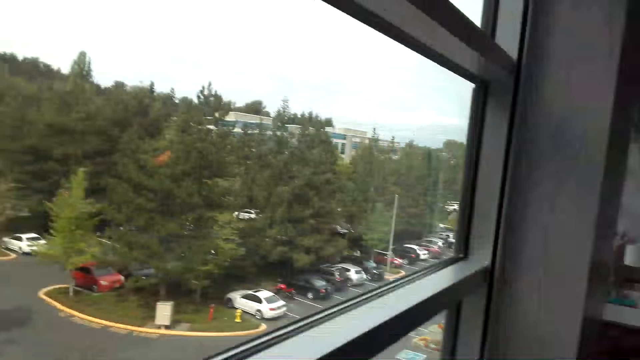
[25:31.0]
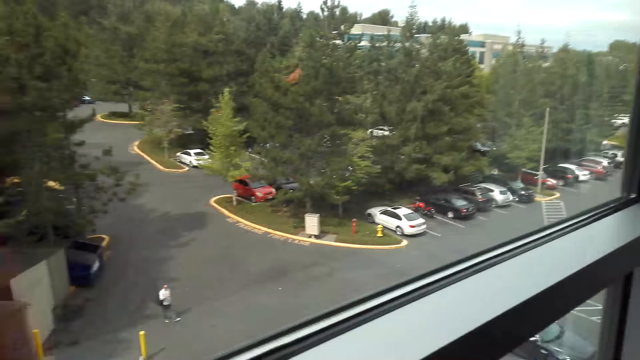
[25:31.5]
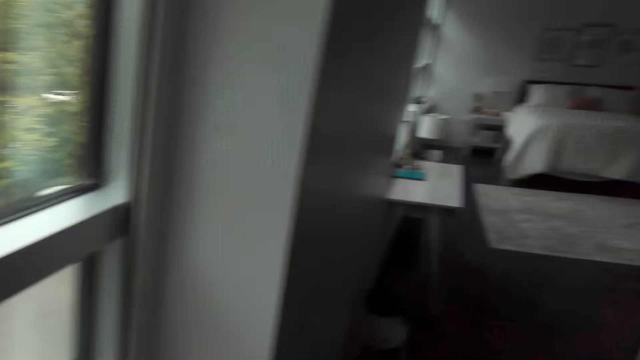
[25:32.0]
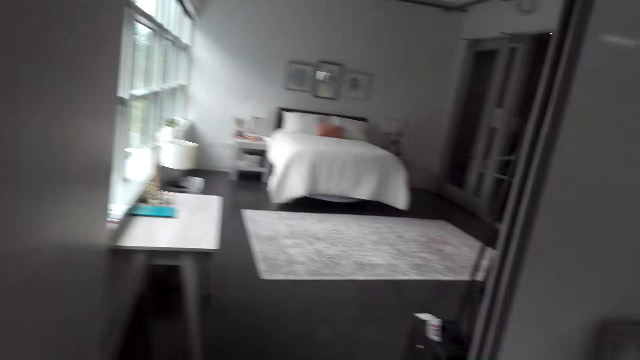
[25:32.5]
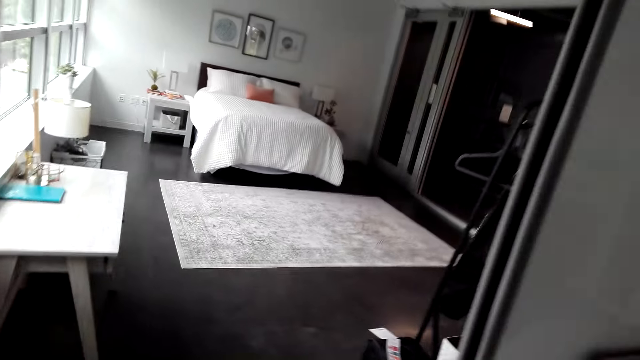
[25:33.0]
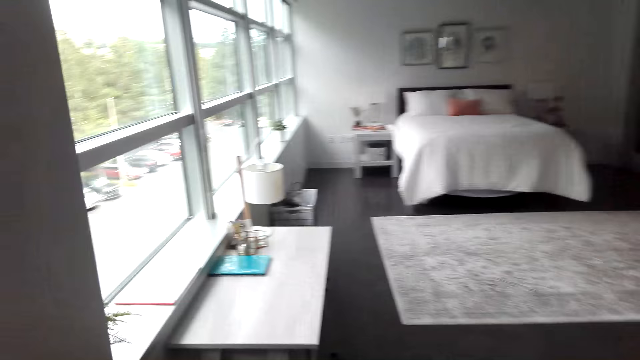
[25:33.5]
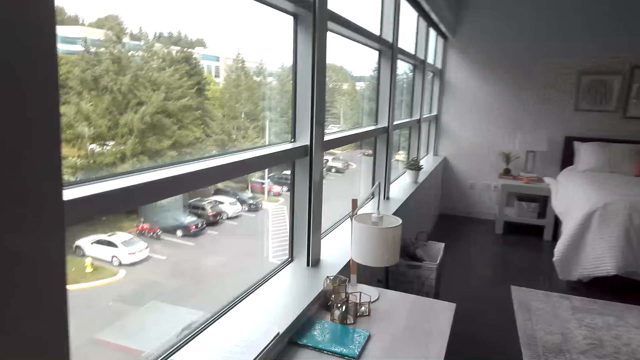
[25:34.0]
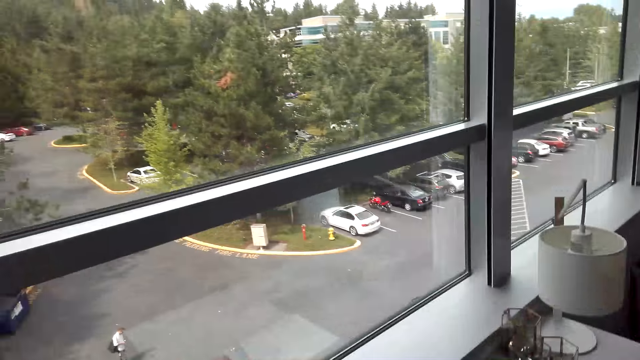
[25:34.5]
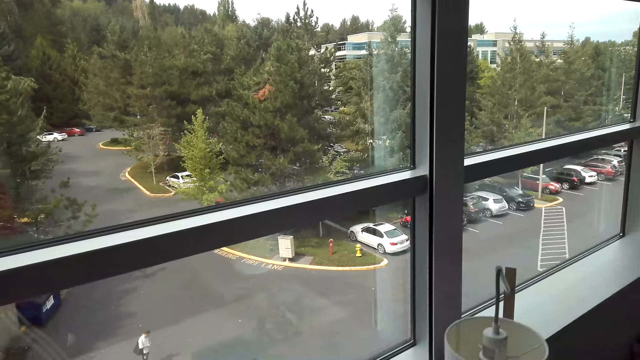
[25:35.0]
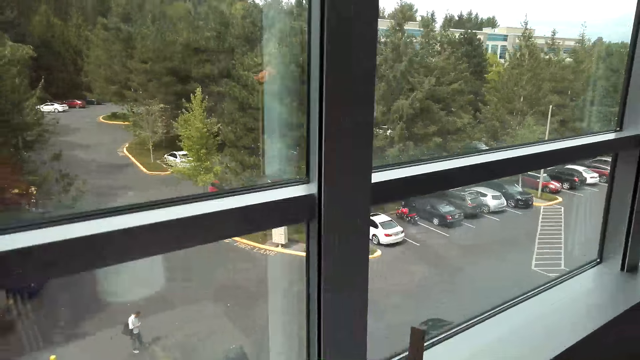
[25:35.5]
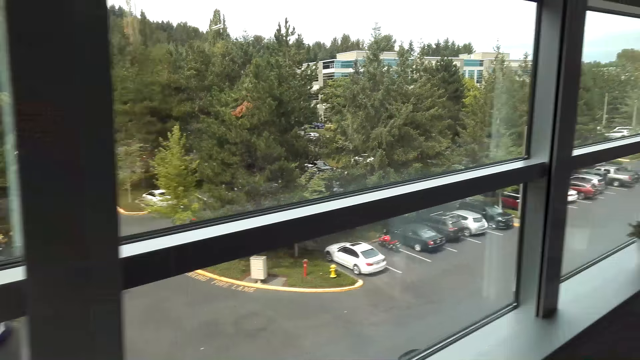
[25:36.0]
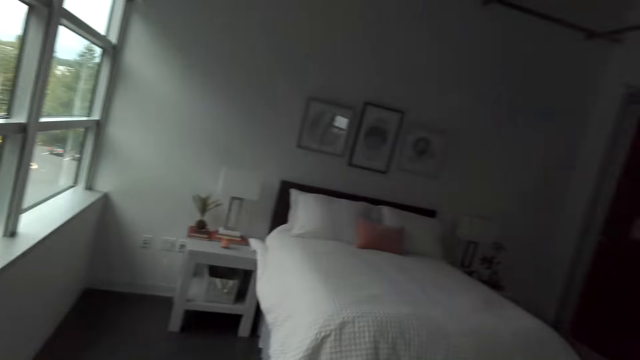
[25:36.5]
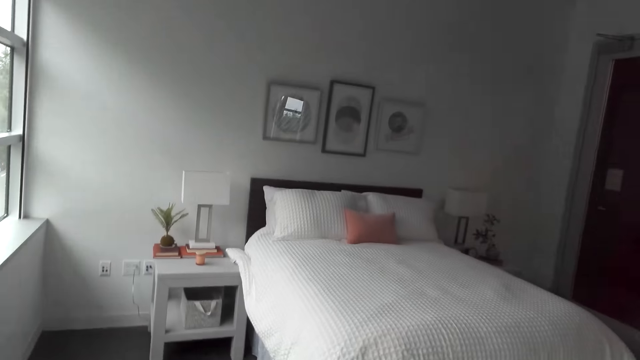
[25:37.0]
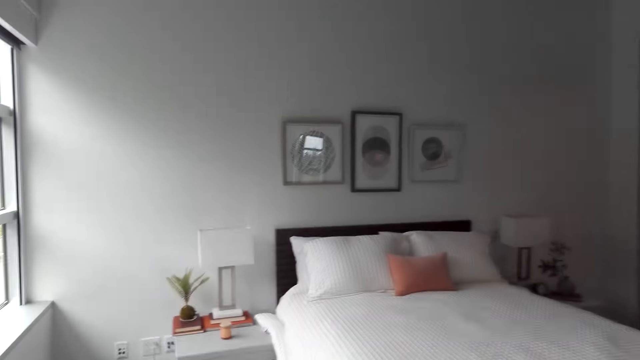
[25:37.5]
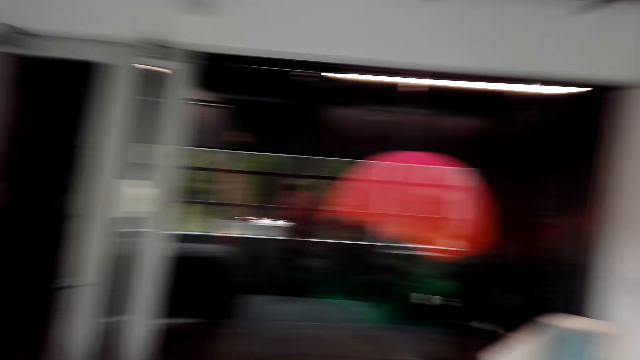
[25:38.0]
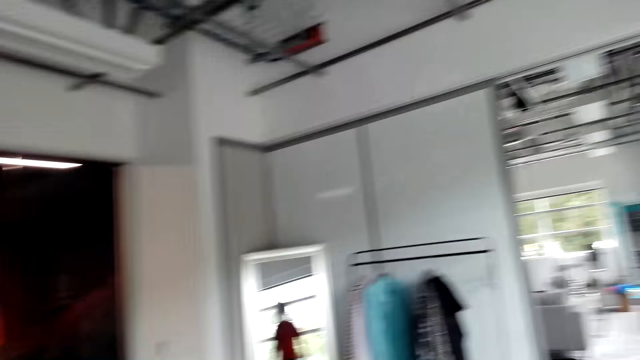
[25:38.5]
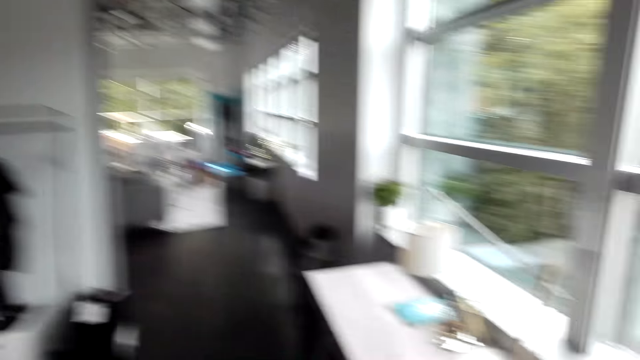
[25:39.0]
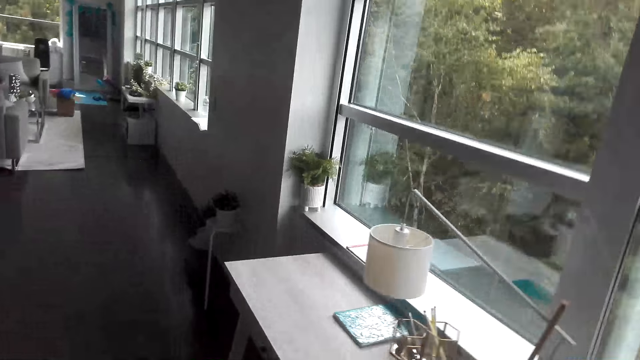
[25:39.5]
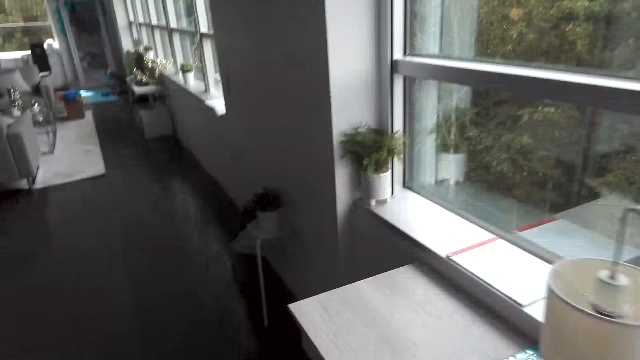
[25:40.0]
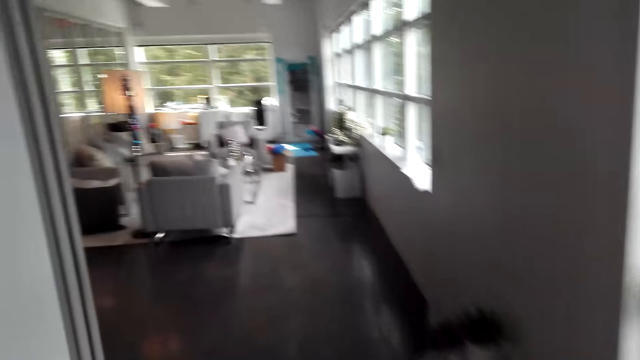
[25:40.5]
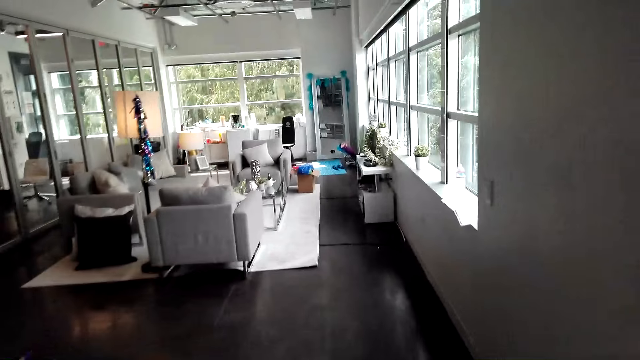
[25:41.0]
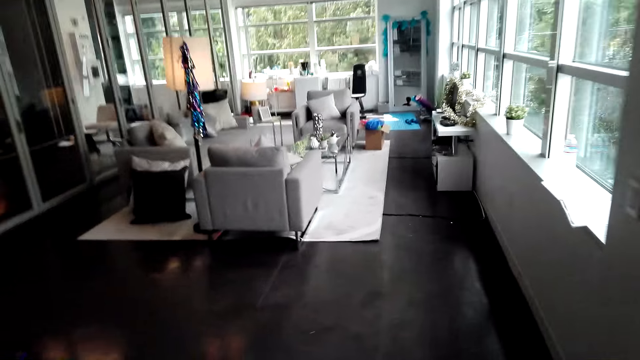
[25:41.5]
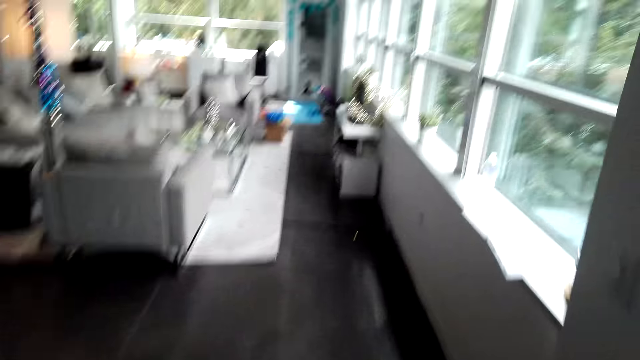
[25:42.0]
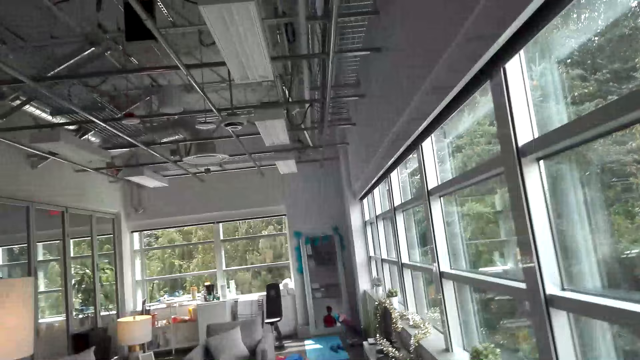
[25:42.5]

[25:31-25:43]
The camera wearer walks in the house. They stare in the room.

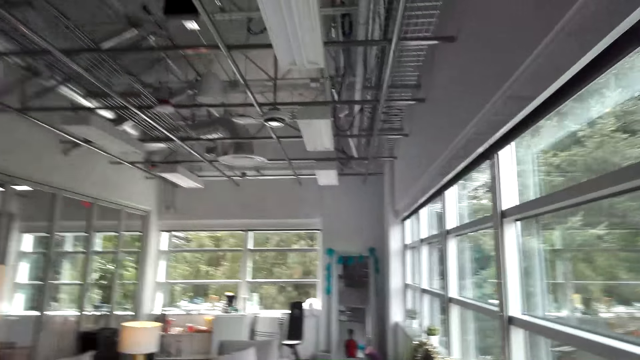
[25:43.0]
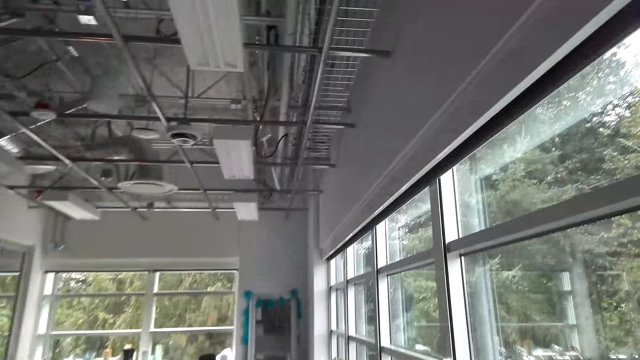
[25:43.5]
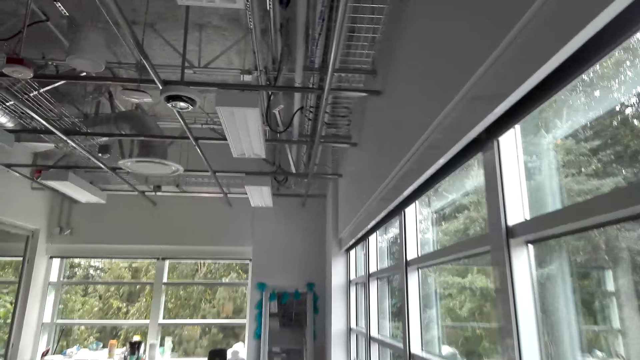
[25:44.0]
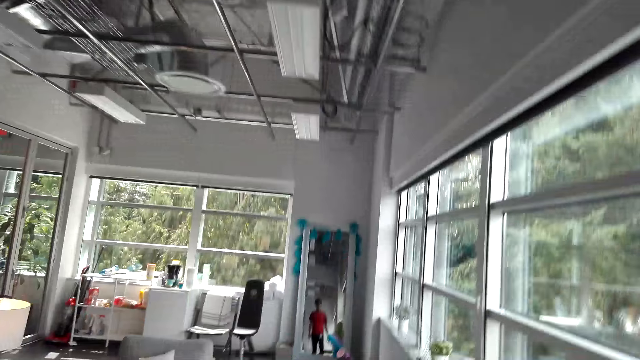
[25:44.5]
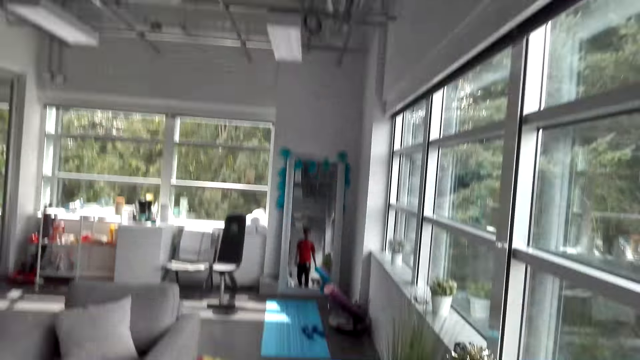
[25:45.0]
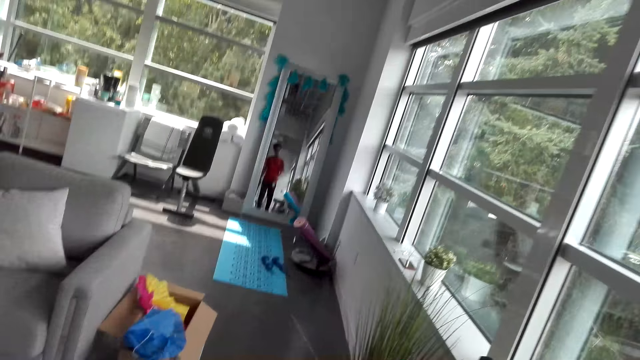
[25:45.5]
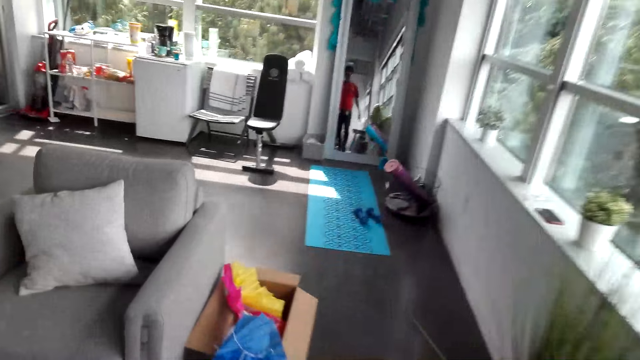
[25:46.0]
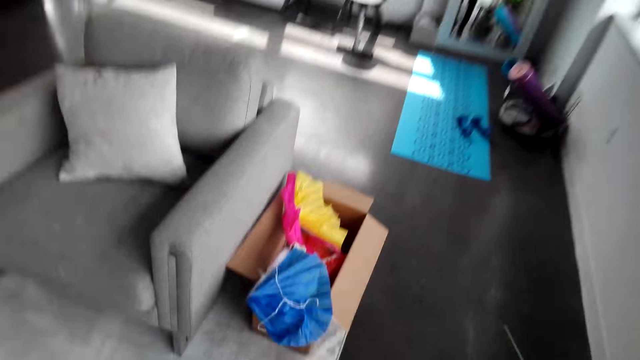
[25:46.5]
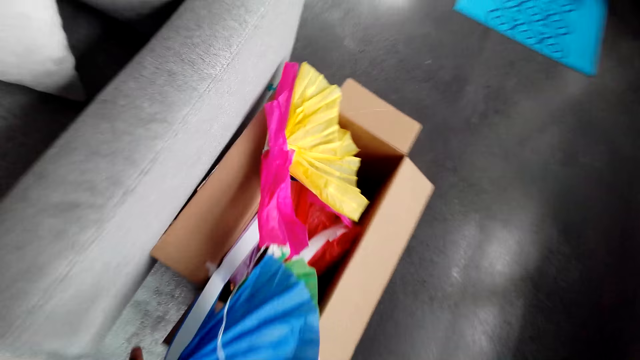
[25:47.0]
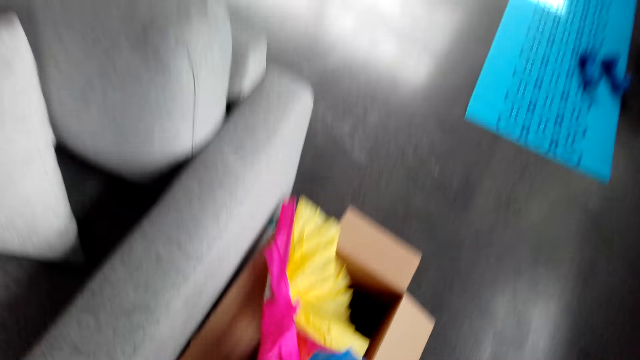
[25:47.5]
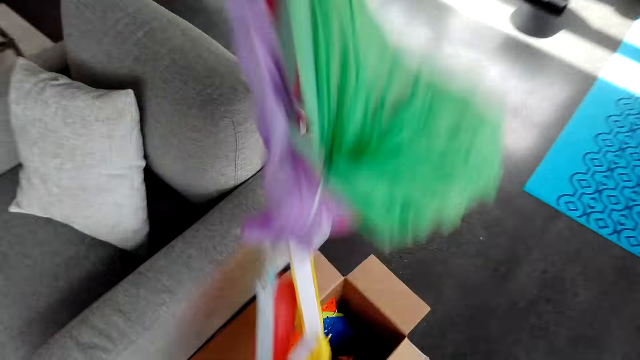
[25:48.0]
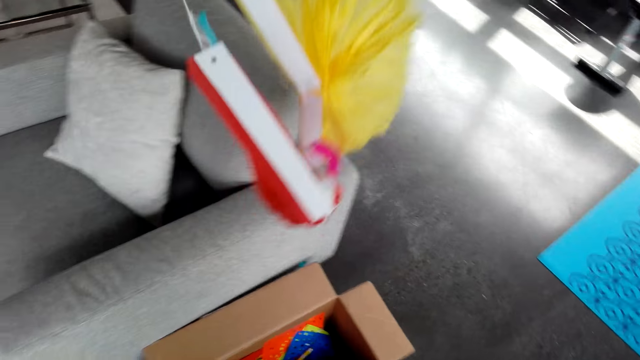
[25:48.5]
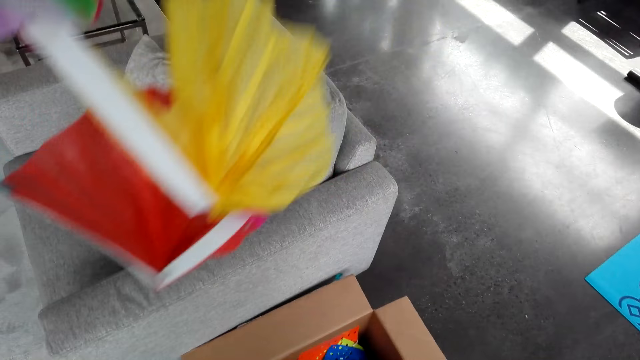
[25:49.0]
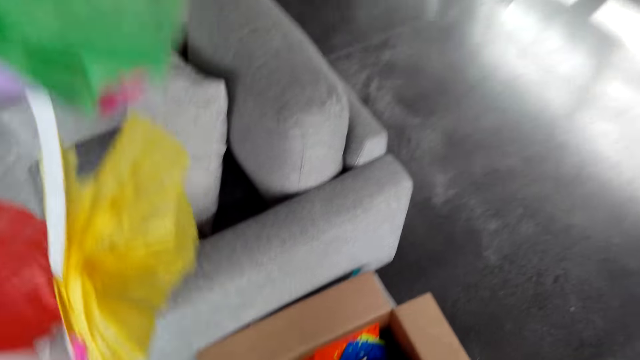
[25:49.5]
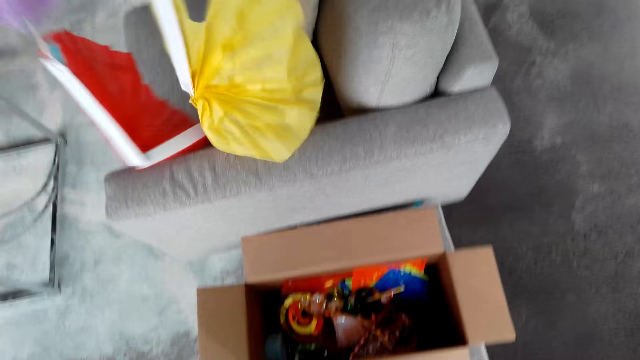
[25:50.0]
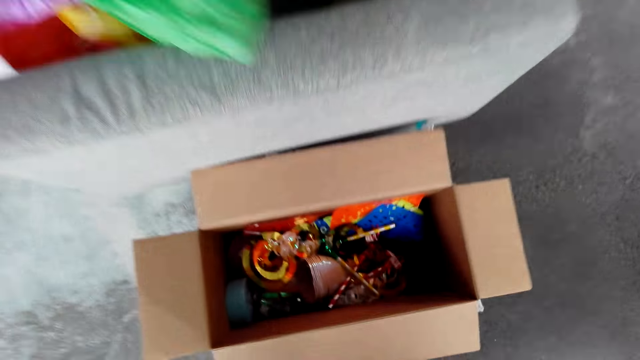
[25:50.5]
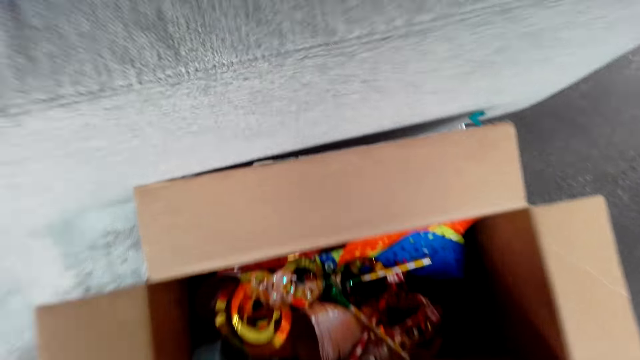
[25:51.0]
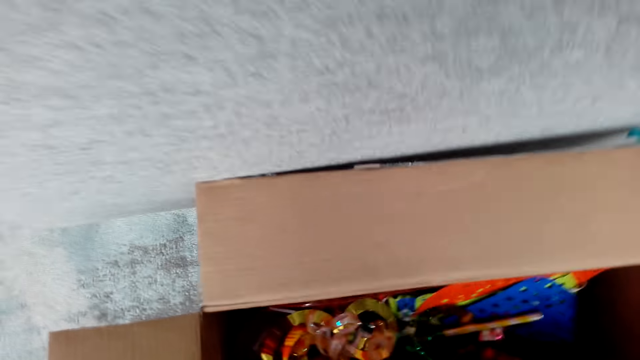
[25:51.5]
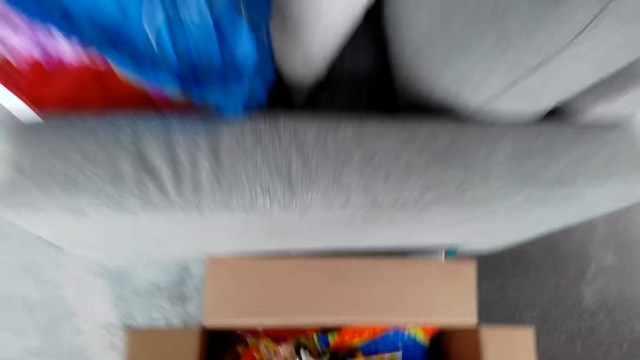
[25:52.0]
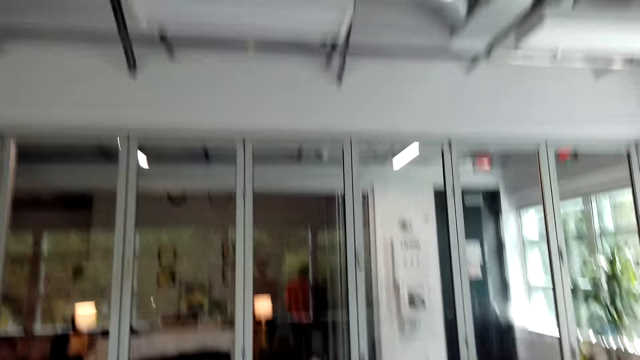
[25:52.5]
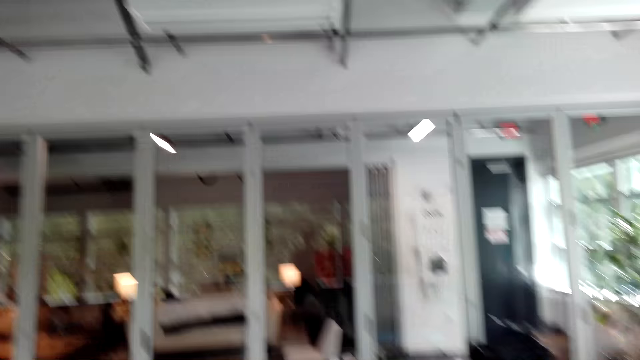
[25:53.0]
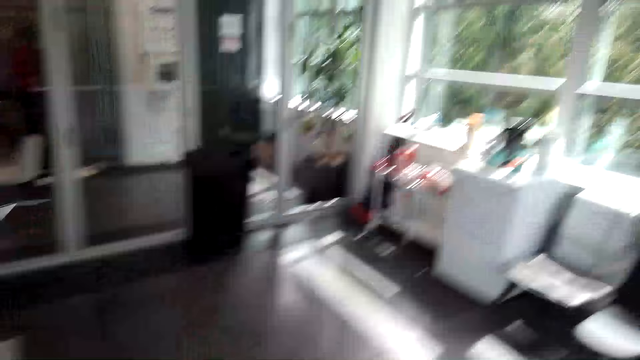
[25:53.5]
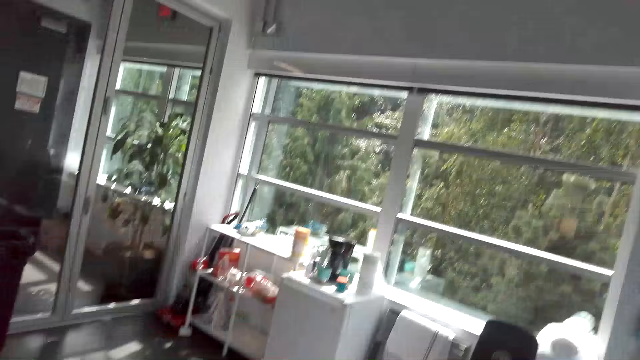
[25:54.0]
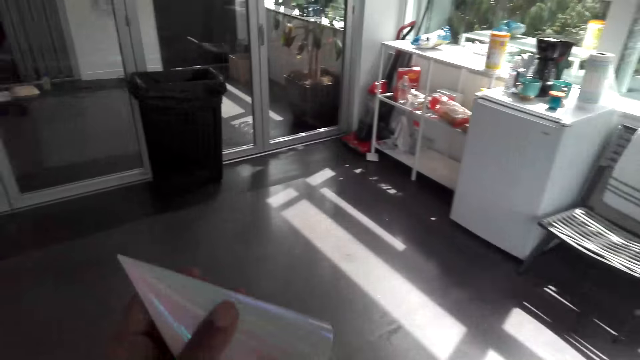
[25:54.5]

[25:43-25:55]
The camera wearer picks up flower decorations from the box. They put the flower decorations on the couch. They pick up the decorations from the box and walk with the decorations.
